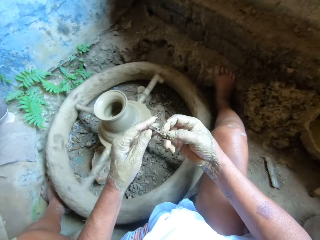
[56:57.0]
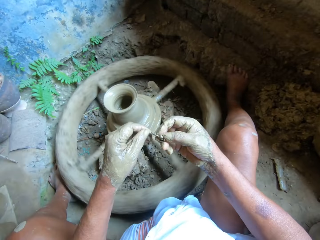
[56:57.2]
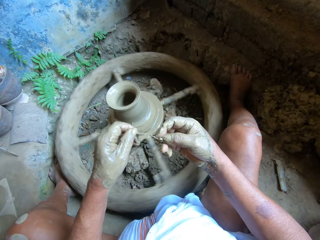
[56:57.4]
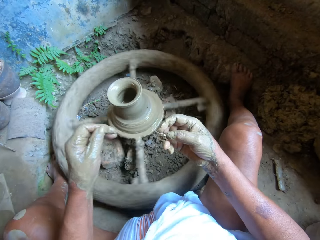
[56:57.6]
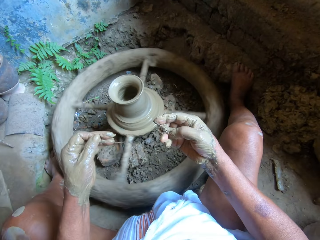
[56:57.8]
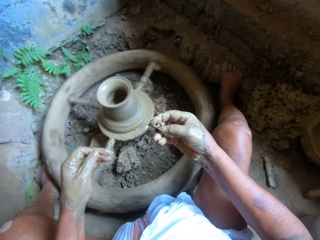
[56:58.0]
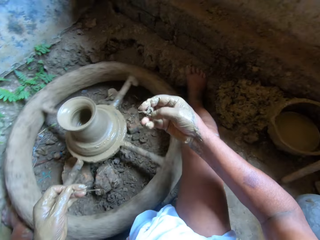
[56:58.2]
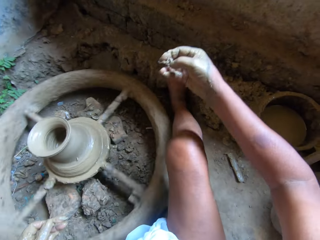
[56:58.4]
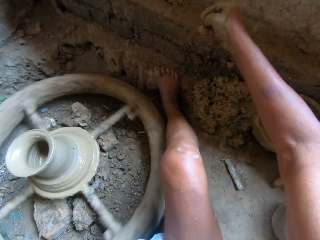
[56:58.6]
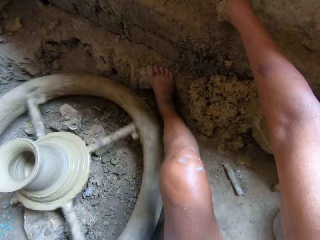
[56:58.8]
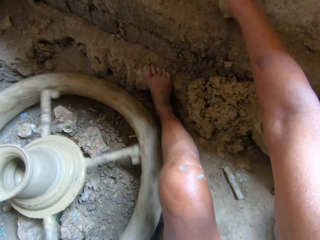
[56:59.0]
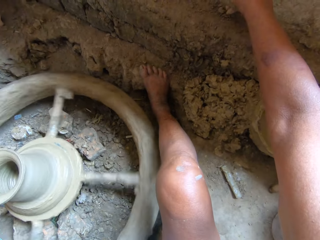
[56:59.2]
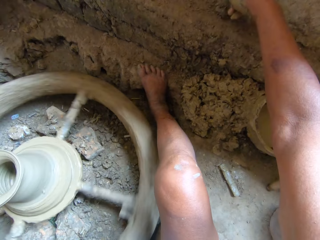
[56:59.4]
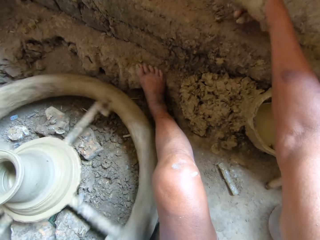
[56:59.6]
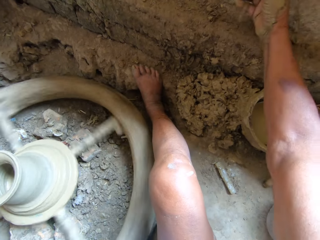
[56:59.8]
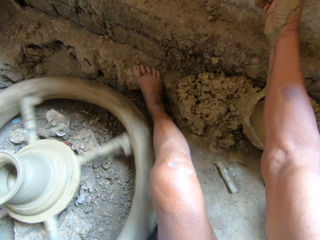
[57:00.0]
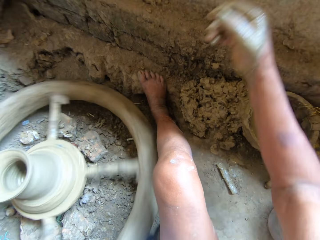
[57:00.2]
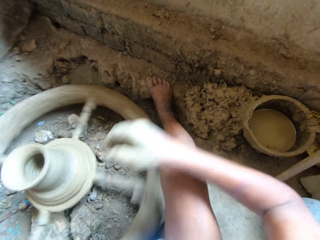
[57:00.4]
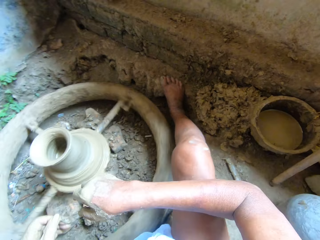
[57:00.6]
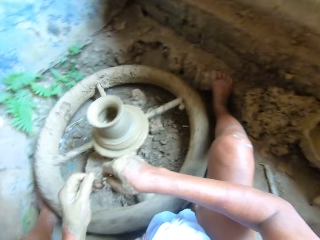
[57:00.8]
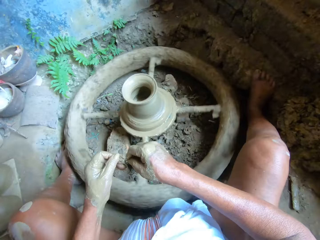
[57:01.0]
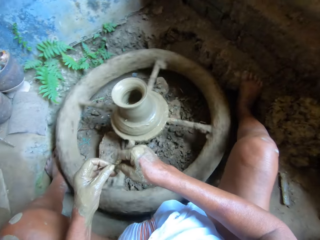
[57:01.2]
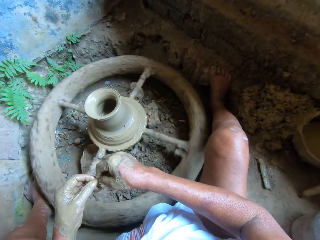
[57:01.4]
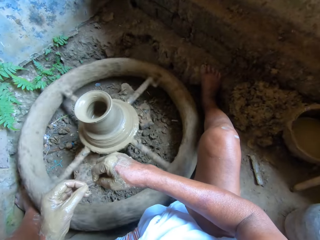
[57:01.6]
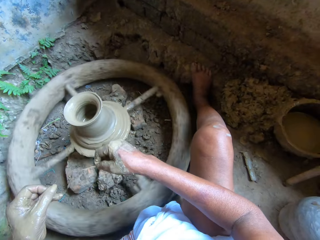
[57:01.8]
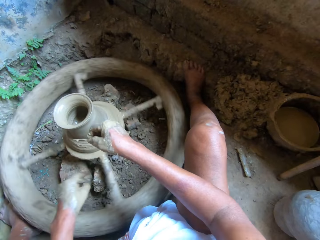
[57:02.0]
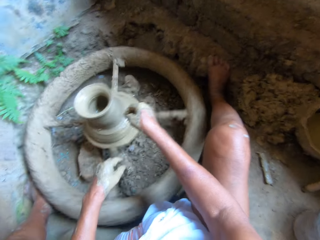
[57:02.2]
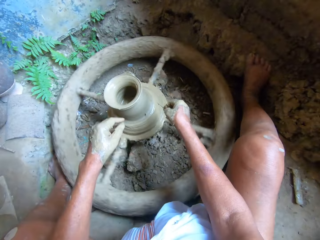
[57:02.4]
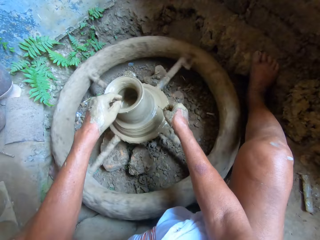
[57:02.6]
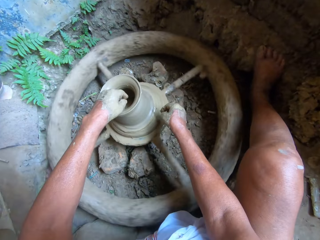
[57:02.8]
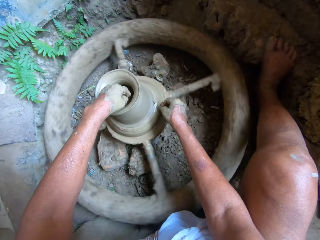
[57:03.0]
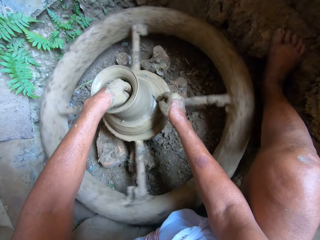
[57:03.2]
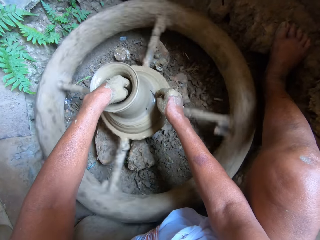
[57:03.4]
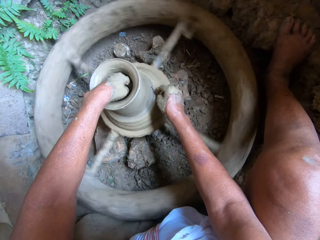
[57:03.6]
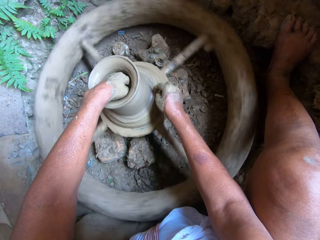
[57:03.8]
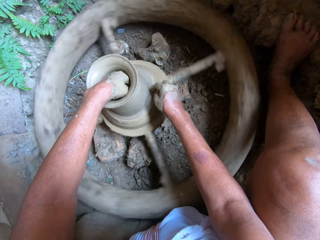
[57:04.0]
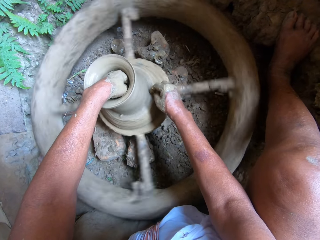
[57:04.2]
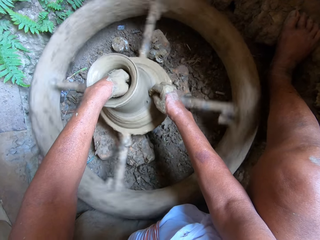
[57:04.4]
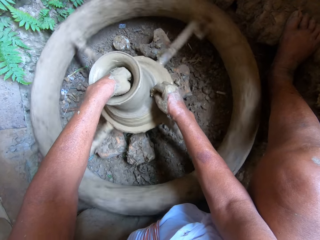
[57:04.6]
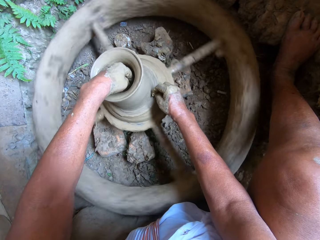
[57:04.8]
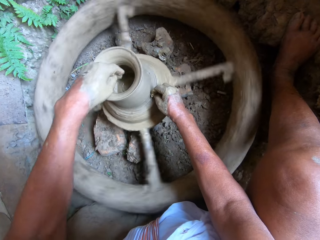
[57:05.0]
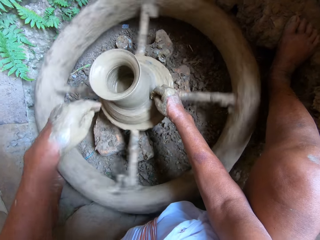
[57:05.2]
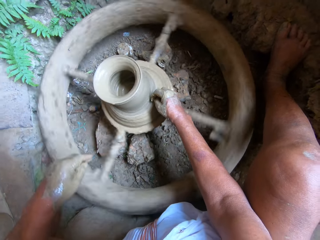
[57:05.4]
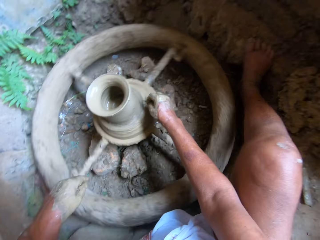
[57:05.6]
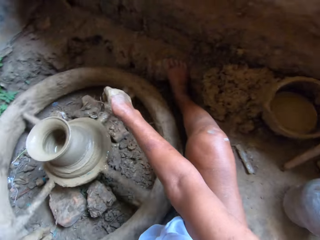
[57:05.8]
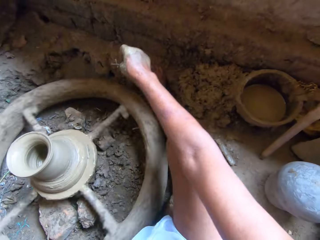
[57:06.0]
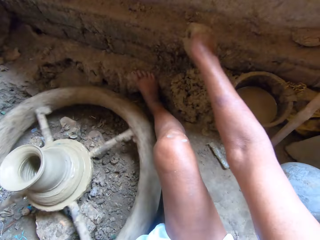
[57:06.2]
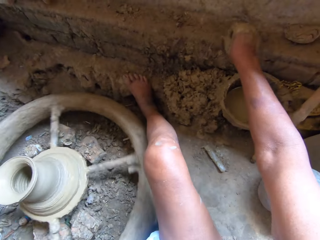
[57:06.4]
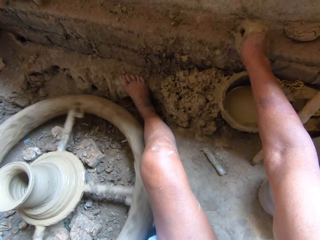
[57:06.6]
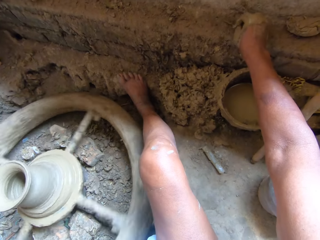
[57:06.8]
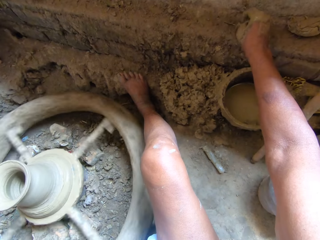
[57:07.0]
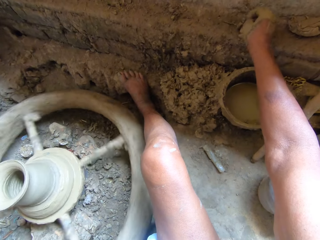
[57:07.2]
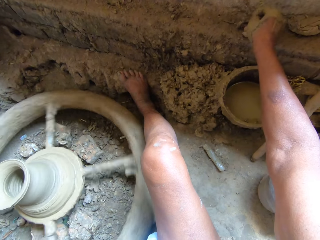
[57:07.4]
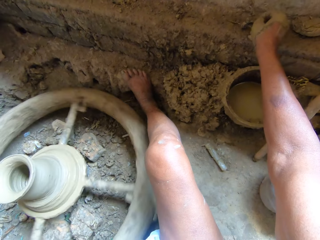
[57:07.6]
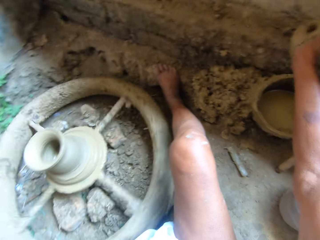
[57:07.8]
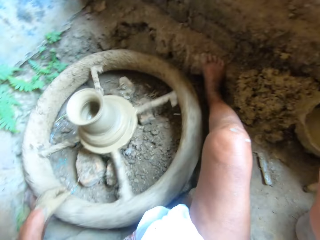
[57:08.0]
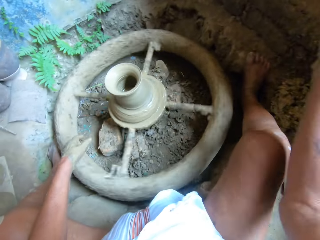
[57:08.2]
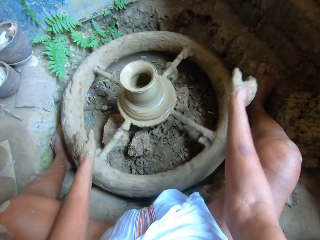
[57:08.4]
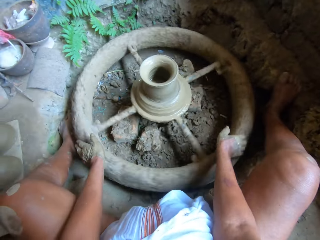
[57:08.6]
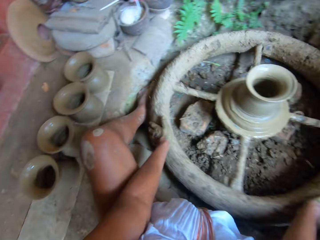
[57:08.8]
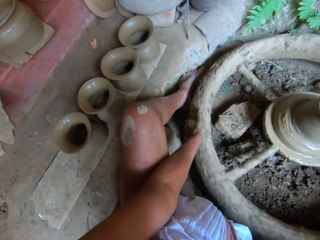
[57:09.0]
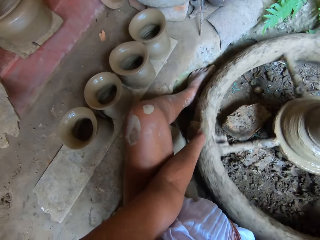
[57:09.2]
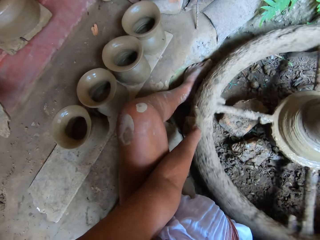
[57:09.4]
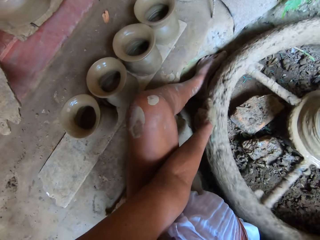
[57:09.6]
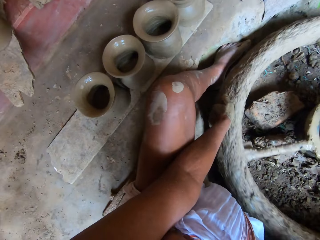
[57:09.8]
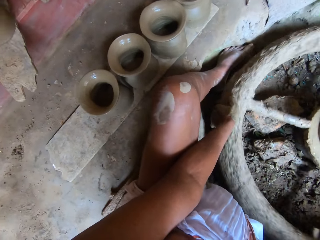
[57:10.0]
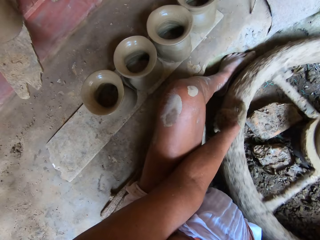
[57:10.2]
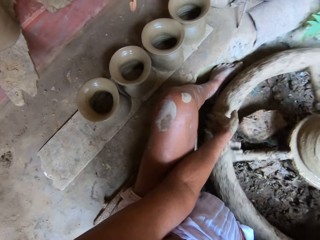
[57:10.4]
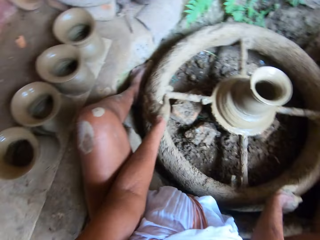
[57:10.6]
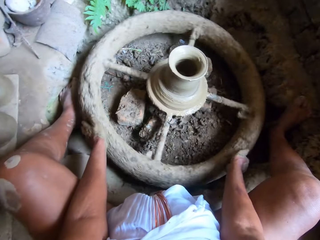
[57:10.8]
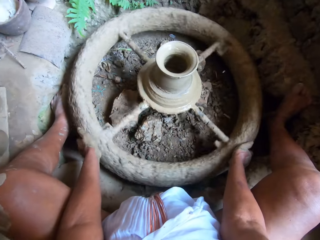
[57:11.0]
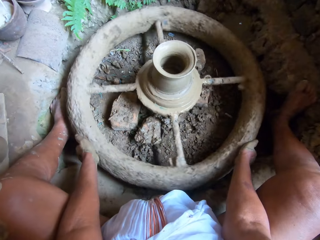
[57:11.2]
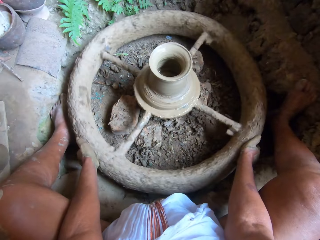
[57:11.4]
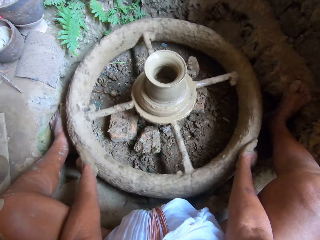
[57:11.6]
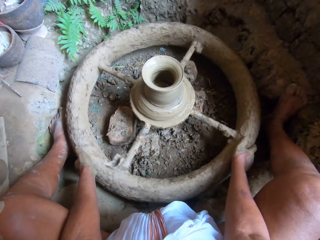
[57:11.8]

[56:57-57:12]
The camera wearer takes the pin from his right hand with his left hand. He drops some dirt on the wall with his right hand. He returns something. He passes the pin to his right hand from his left hand. He holds the stick with both hands. He presses the clay on the pottery wheel with the pin in his right hand. He puts his left hand inside the clay. He shapes something with the small stick with his right hand. He removes his left hand from something. He drops the pin by the wall with his right hand. He removes the small stick in his right hand from something. He slows the pottery wheel with his hands. He holds the moulding machine with both hands.

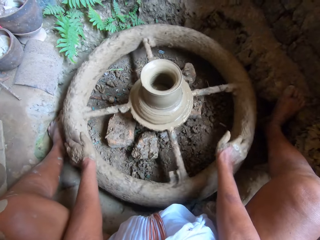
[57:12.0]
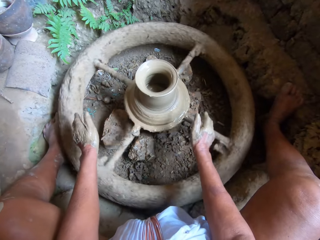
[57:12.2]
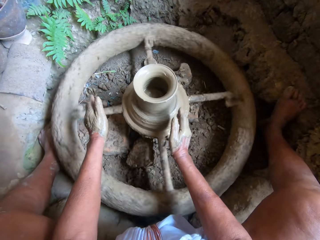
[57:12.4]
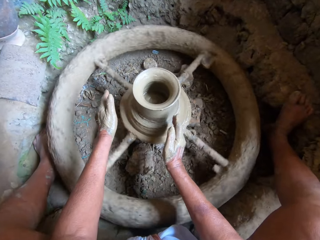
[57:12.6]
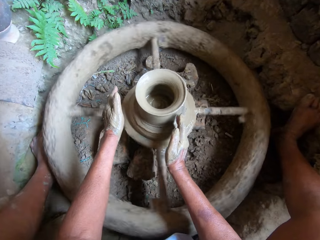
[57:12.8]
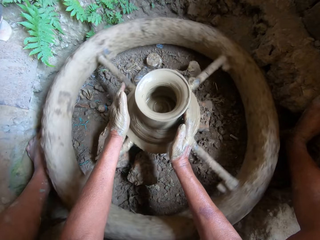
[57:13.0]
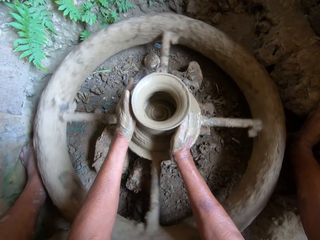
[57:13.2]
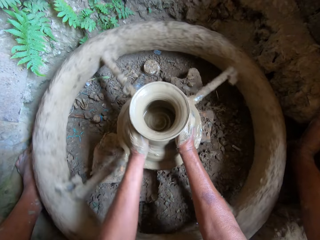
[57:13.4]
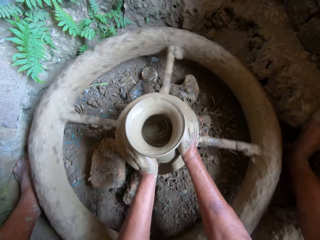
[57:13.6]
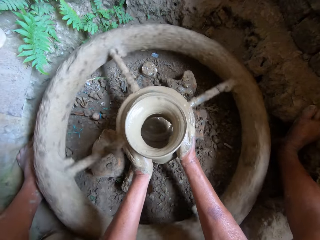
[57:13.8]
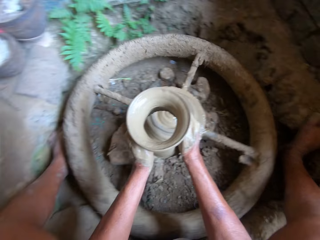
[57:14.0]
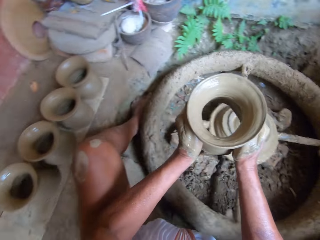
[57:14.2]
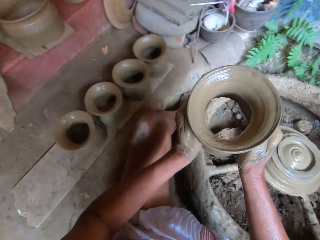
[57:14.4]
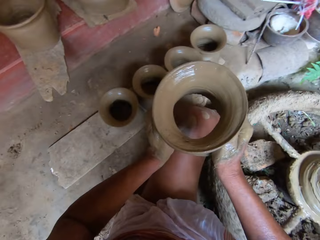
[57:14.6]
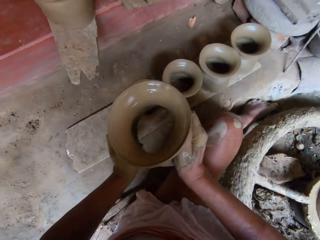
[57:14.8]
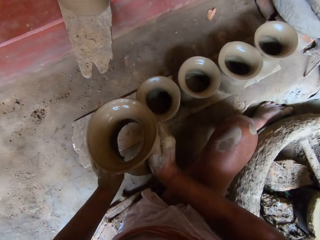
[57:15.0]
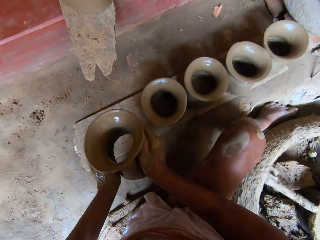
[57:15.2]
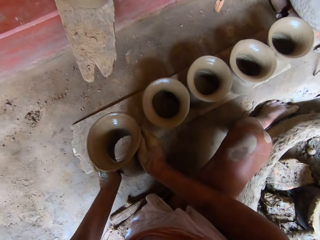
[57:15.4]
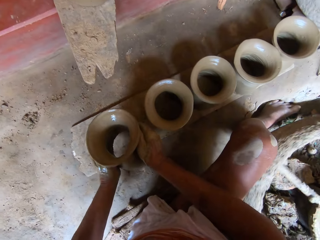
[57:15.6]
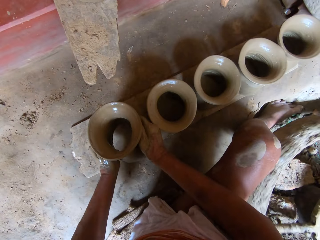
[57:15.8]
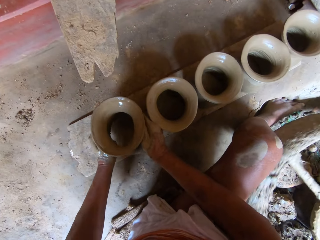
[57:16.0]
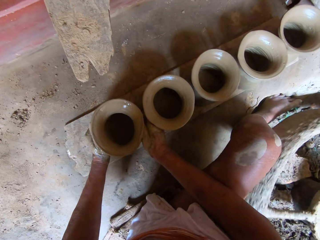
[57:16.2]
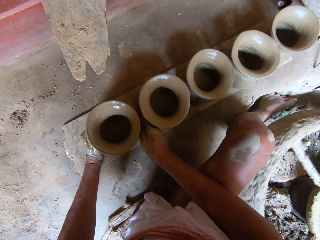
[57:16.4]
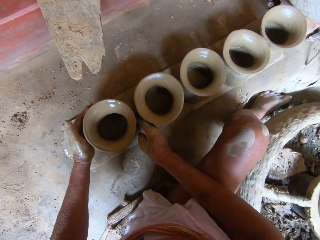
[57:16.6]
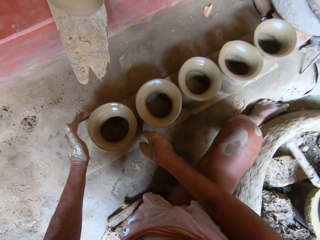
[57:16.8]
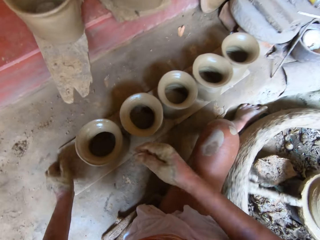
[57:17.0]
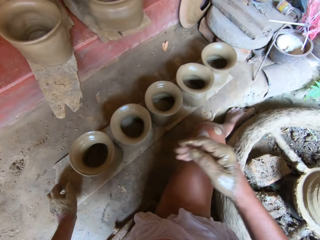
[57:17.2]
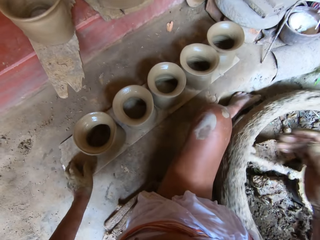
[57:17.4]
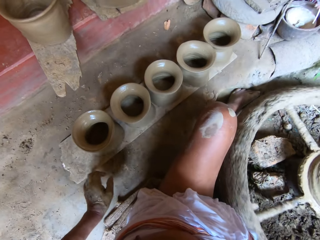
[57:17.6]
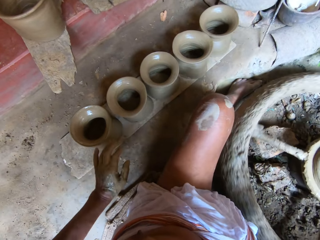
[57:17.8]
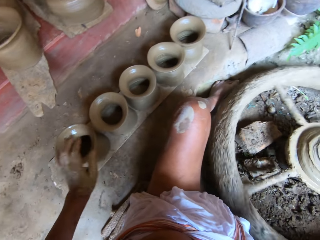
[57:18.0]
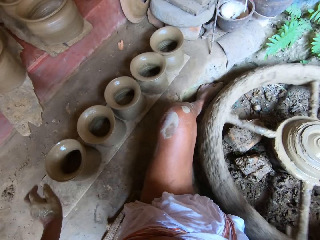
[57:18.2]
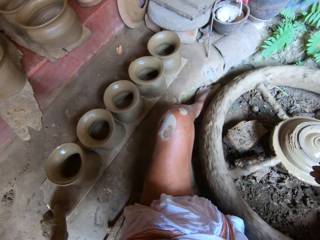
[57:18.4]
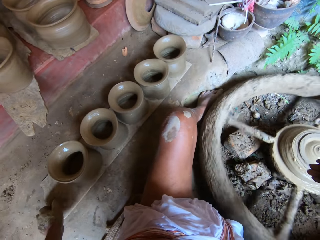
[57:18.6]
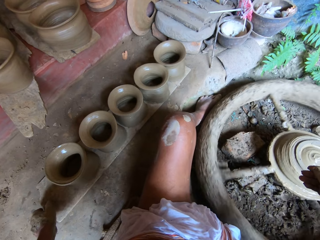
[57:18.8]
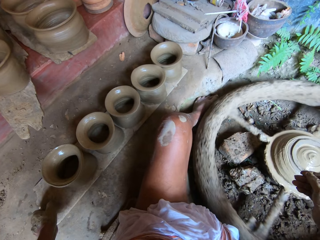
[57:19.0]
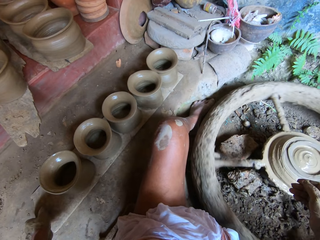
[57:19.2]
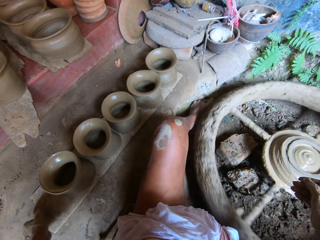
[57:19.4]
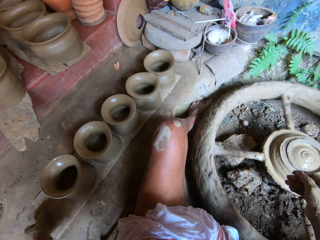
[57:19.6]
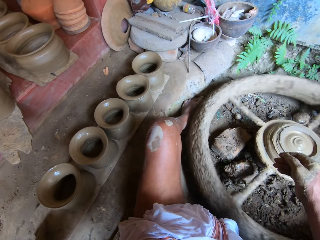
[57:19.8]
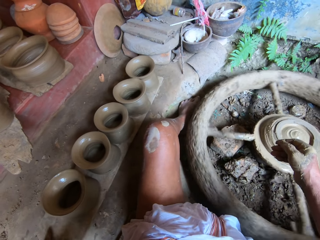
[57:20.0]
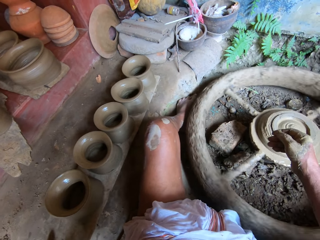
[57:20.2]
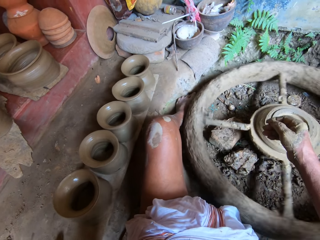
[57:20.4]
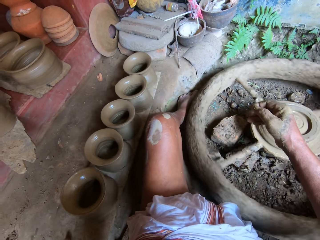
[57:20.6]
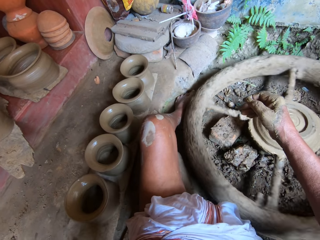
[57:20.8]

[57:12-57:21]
The camera wearer carries the moulded clay from the pottery wheel with his hands. He drops the moulded clay on the plank on the ground with his hands. He lifts the plank on the ground with his left hand.
